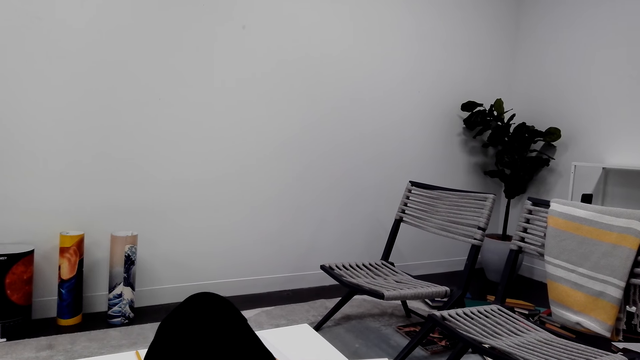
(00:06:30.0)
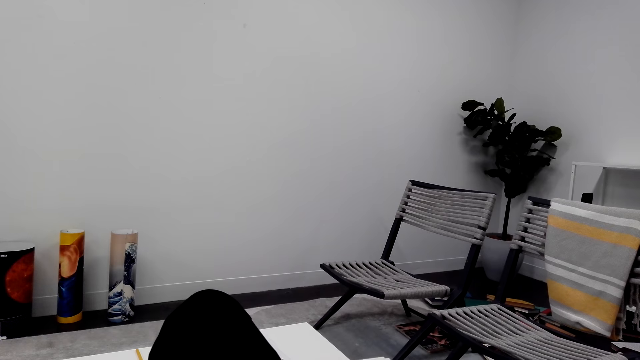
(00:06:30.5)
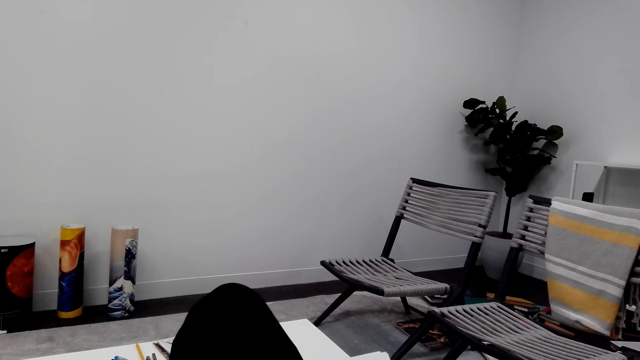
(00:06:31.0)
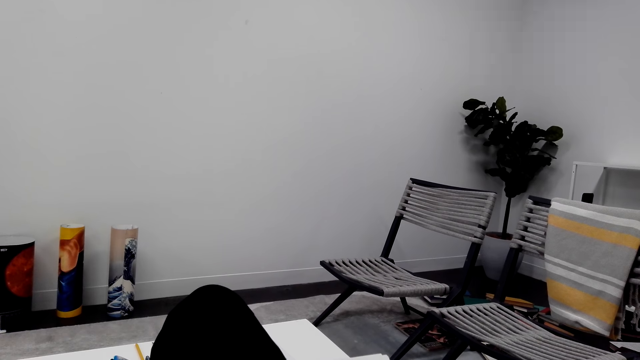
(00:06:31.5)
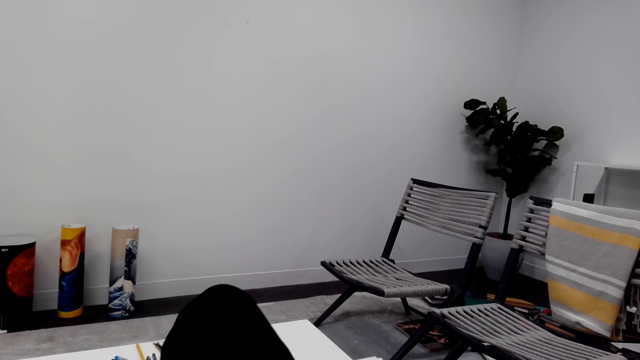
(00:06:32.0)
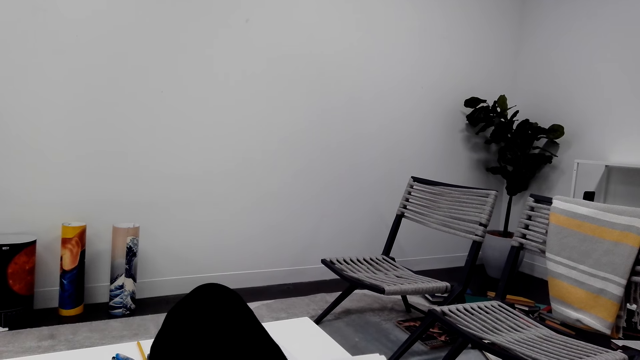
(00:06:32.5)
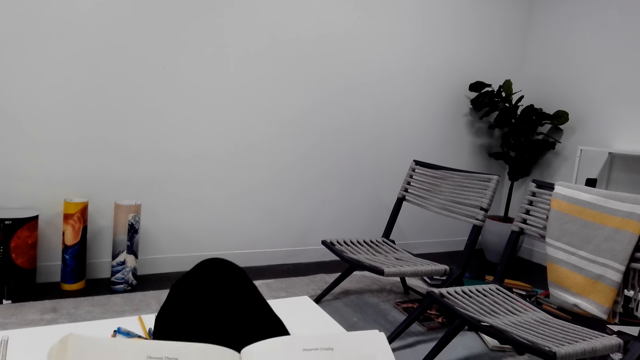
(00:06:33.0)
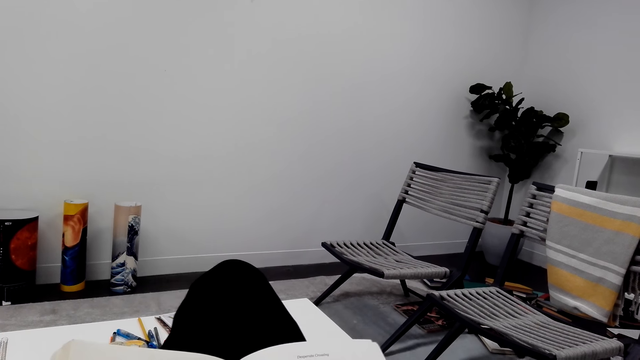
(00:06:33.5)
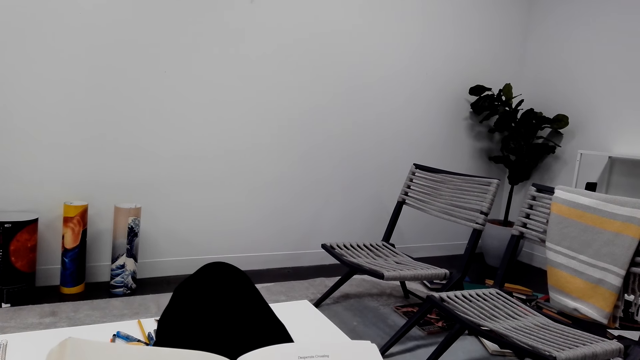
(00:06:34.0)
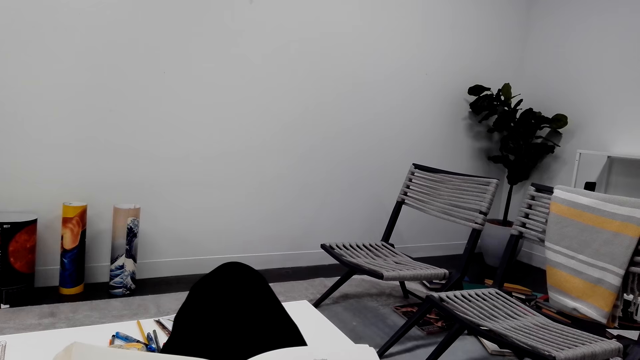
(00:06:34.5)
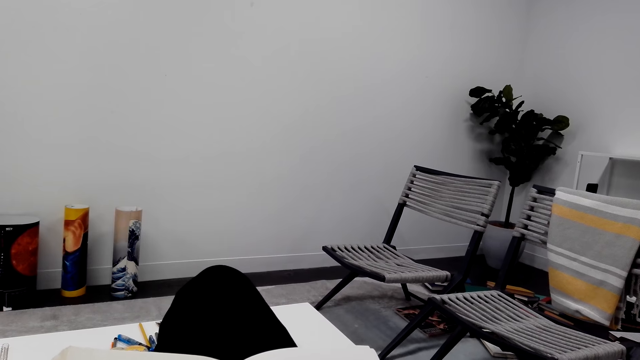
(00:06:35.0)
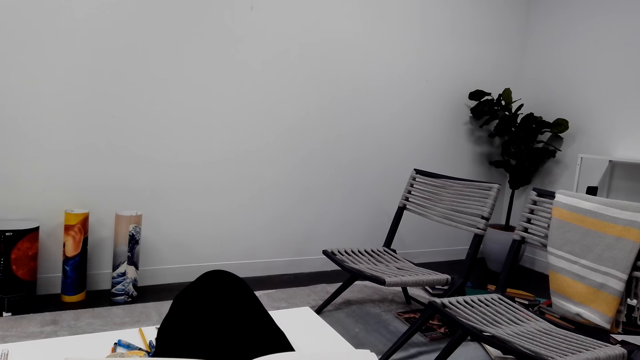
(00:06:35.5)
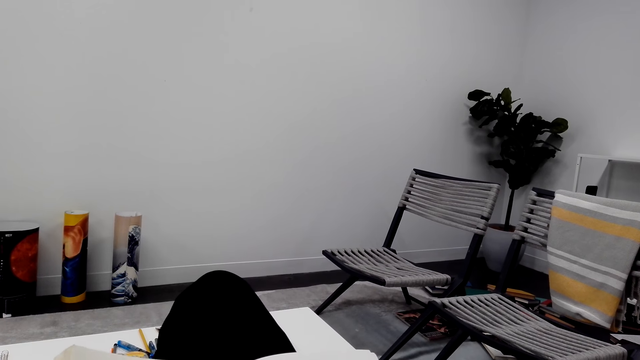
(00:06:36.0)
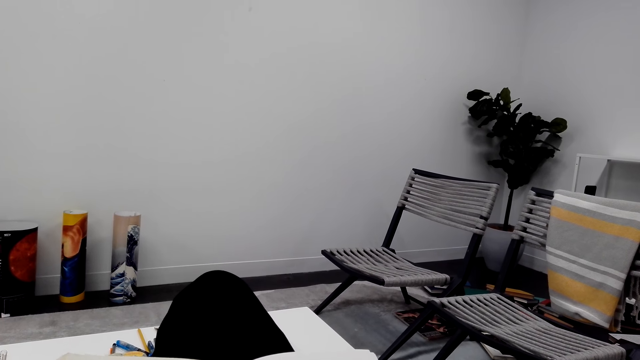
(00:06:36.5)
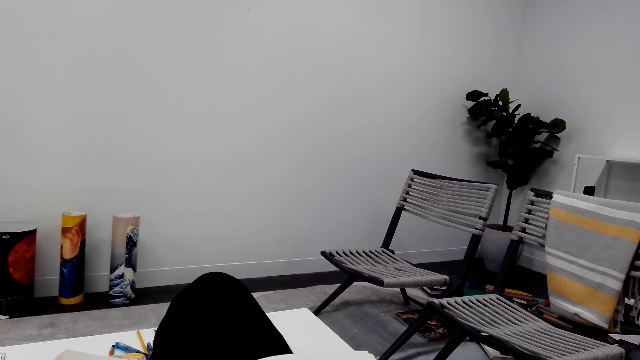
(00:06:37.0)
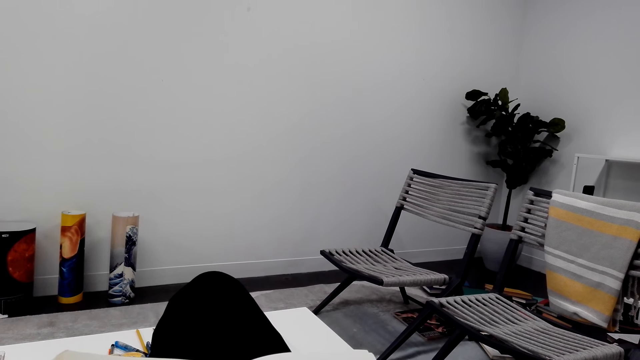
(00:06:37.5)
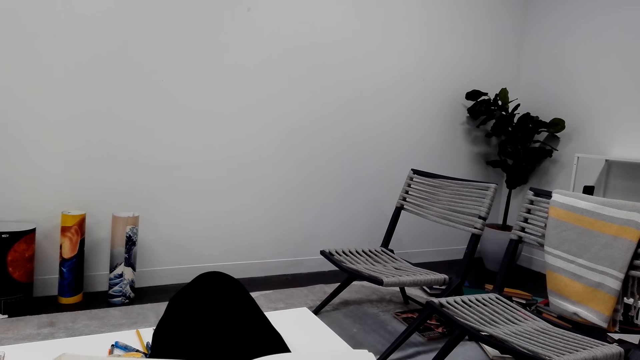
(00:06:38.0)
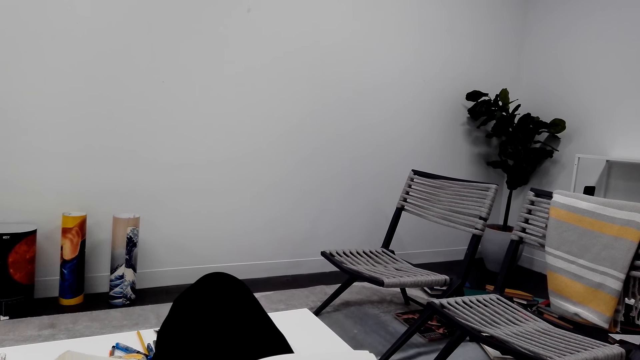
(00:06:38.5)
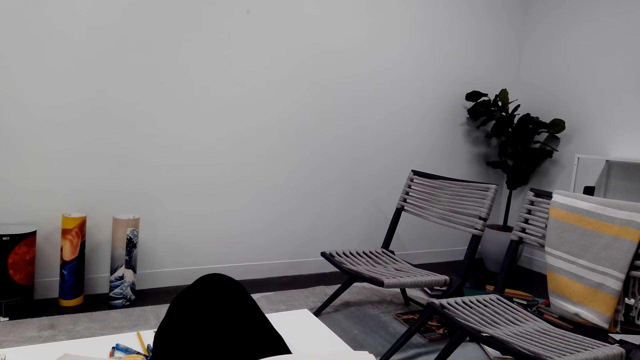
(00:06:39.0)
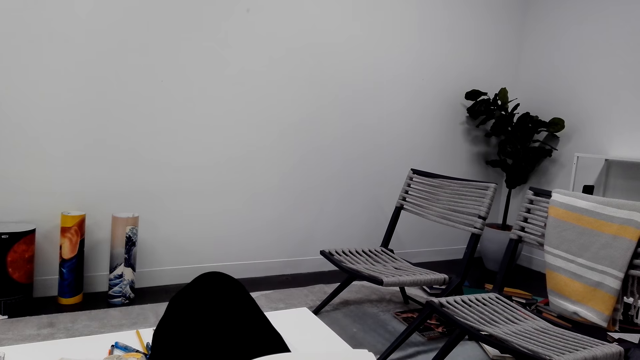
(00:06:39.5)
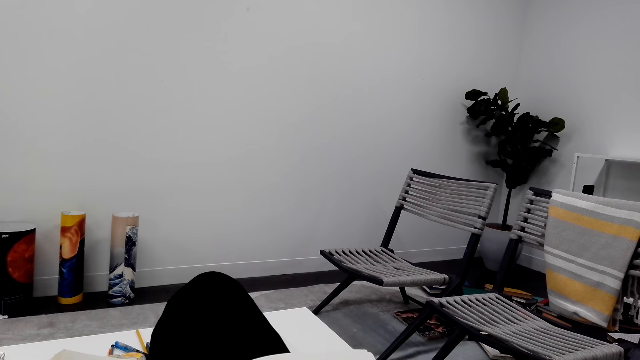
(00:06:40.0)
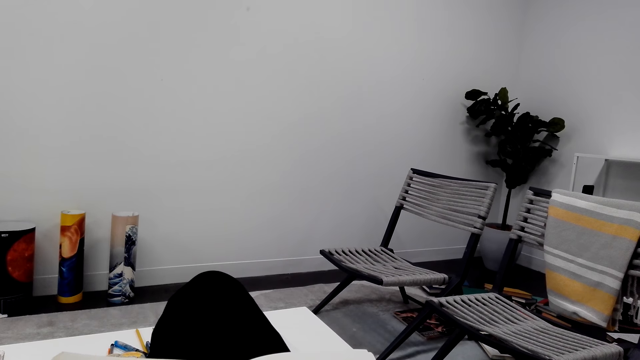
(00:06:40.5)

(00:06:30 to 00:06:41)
The camera wearer shakes their leg. They read the novel. They shake their leg. They read the novel.

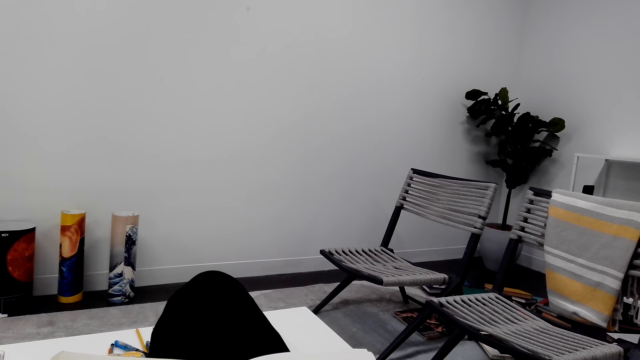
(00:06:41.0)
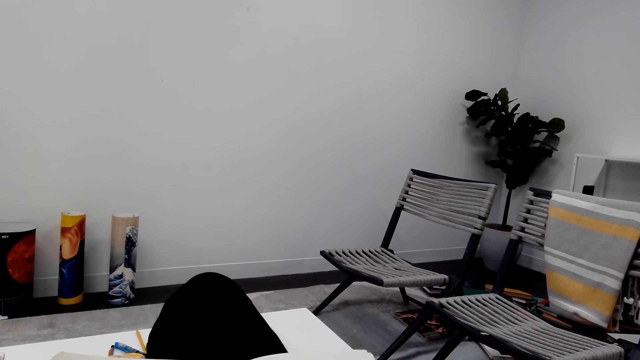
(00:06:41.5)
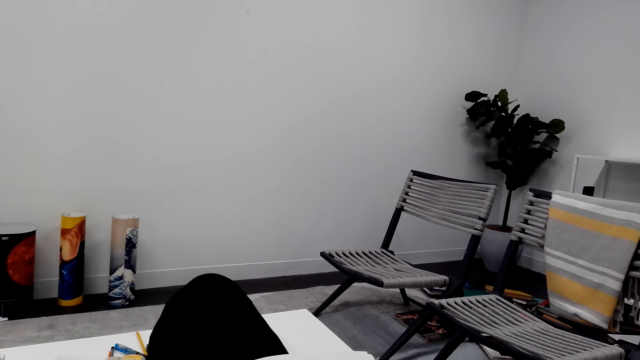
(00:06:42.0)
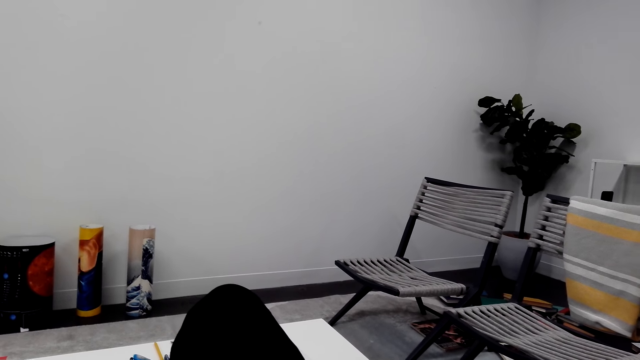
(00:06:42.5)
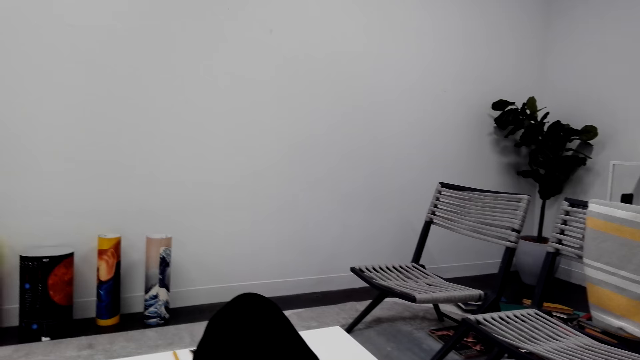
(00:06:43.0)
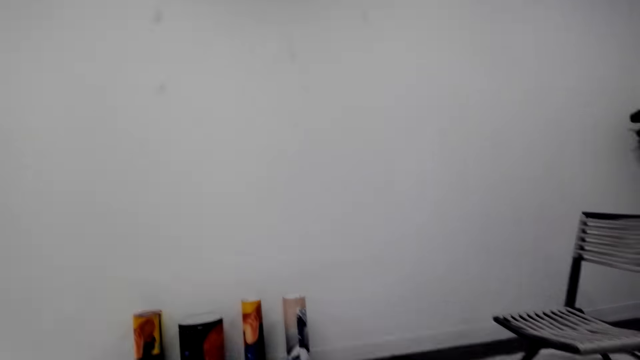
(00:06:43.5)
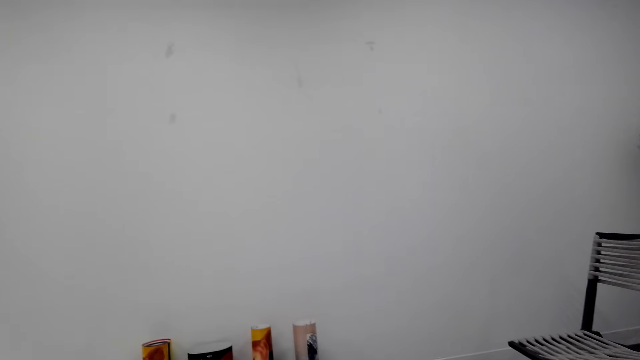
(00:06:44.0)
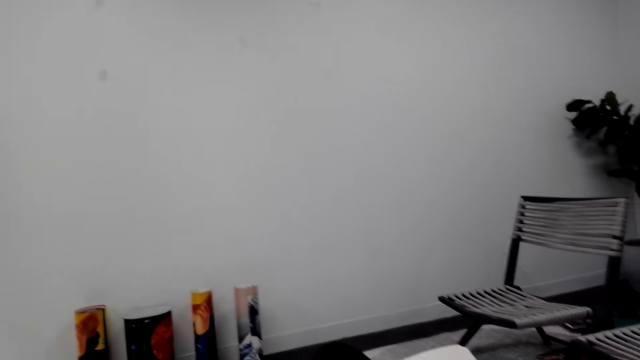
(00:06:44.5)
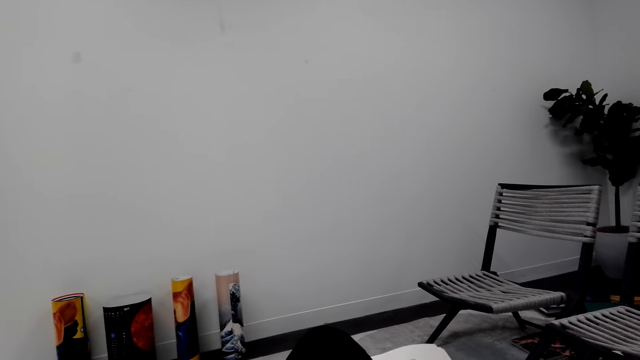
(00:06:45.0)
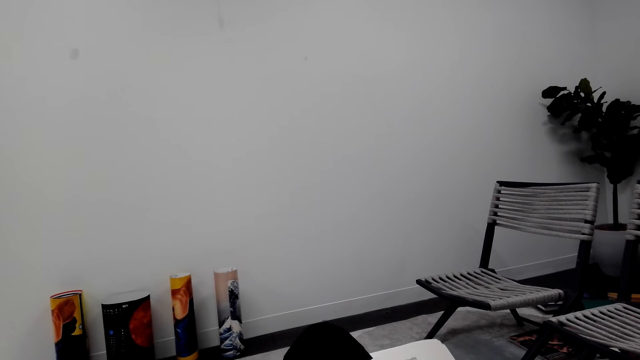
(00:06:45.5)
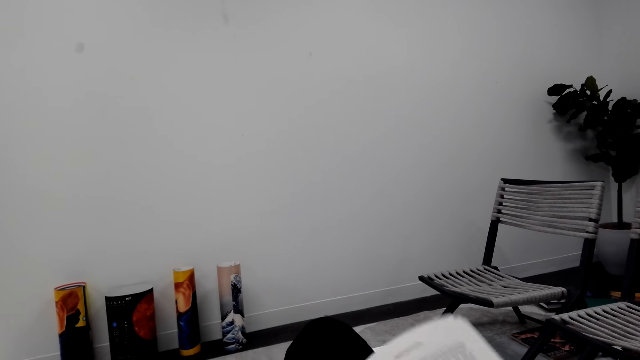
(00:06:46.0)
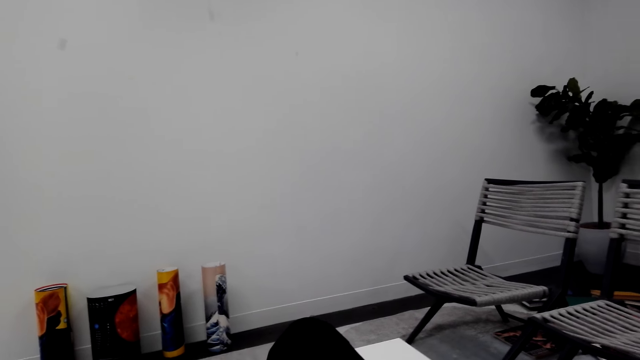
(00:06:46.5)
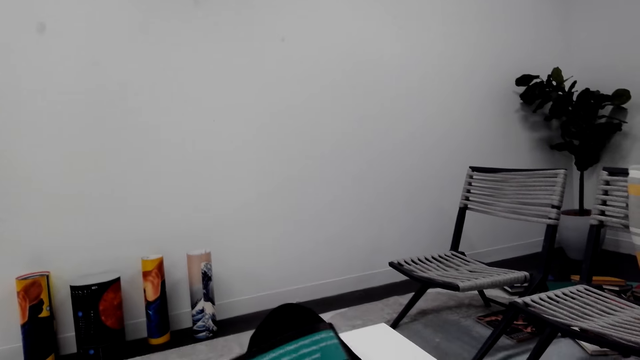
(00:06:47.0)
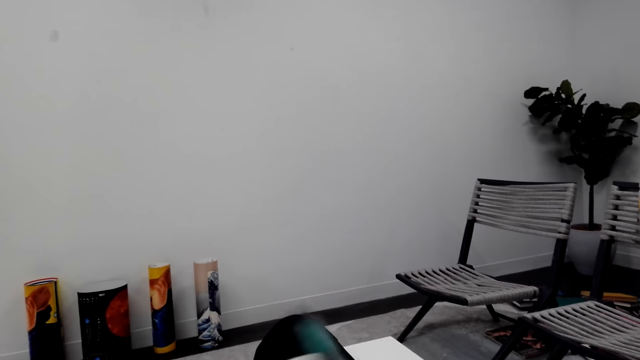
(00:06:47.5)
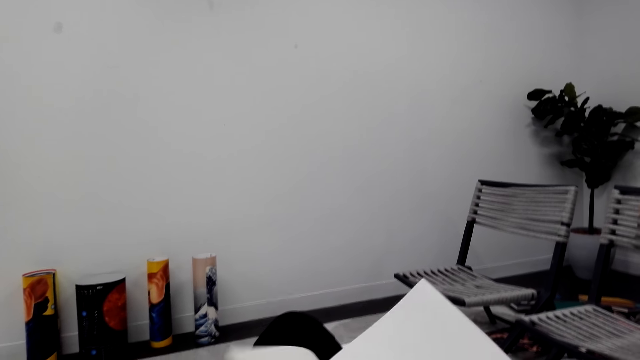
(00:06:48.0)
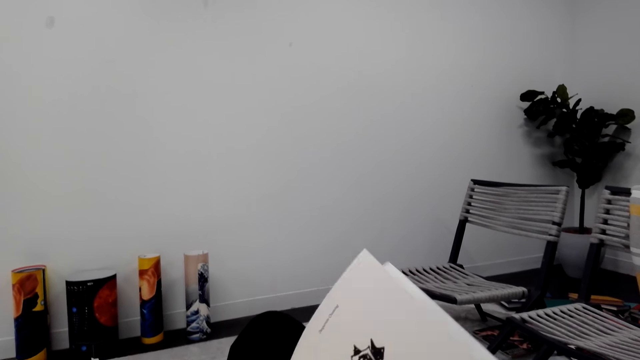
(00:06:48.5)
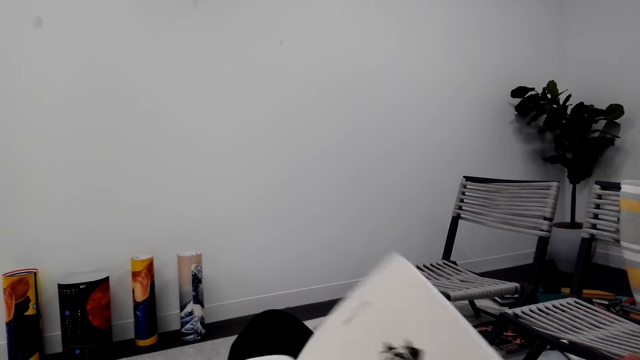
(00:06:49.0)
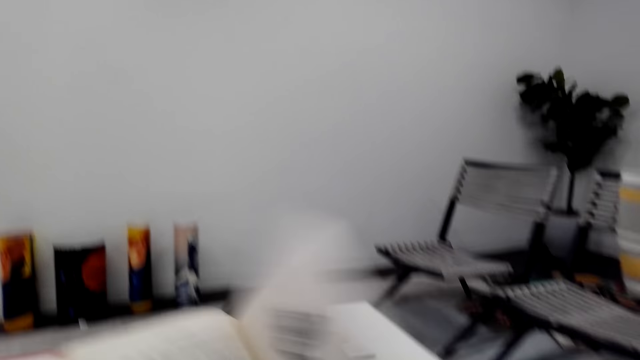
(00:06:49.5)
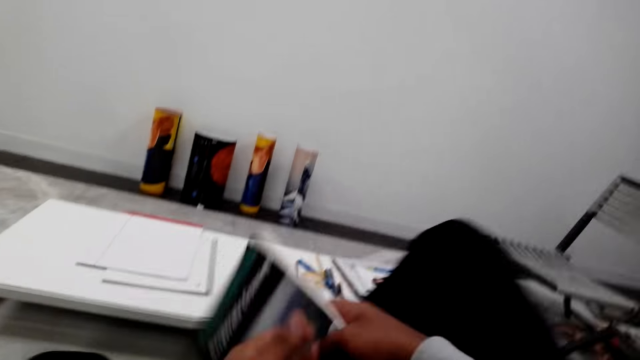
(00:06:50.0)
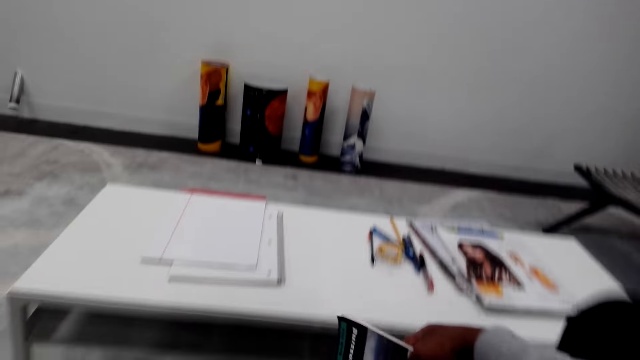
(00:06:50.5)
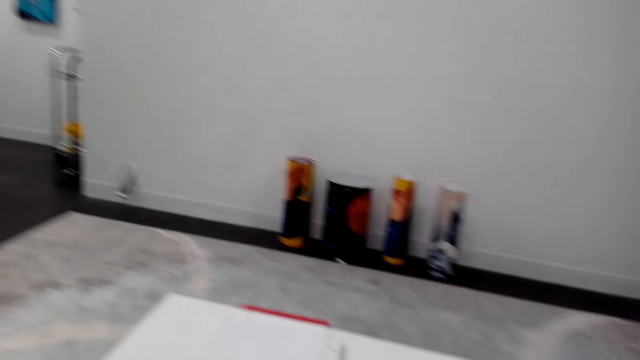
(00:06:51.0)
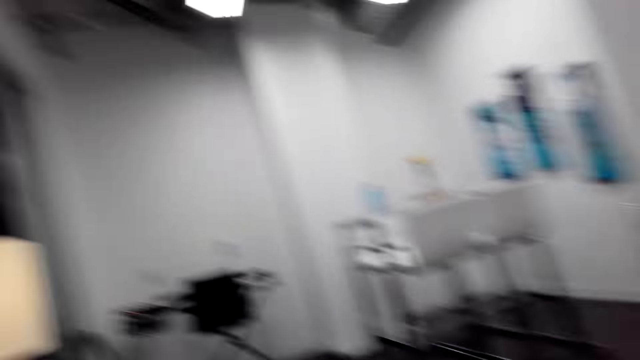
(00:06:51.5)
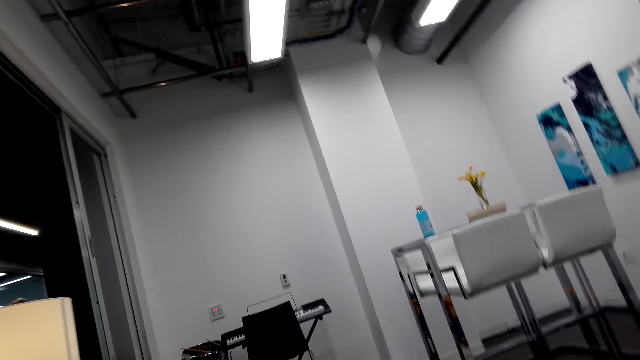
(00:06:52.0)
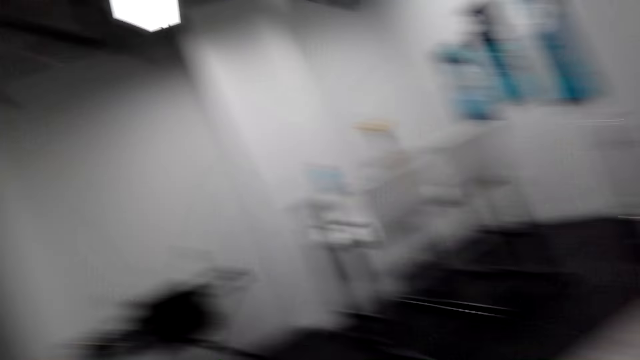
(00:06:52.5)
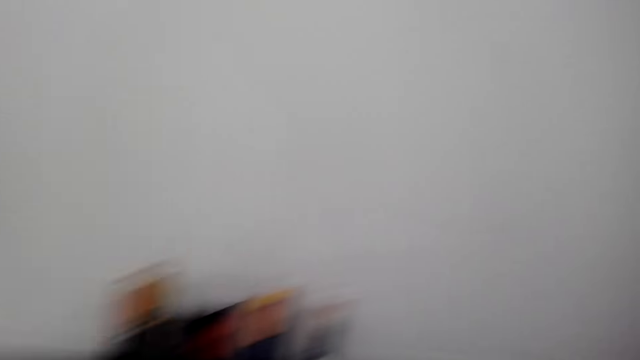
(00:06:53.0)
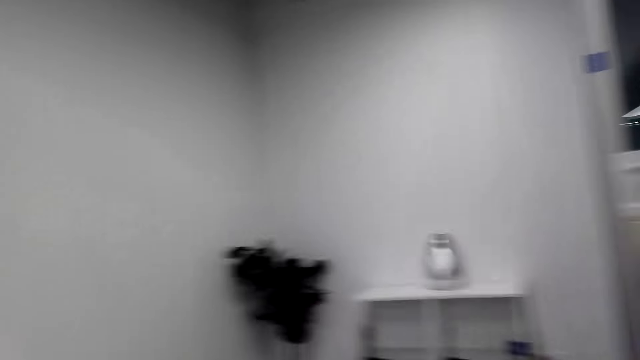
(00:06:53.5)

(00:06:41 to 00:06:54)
The camera wearer looks around. They read the novel. They turn the book page. They close the novel page. They read the novel cover page. They peruse the novel. They close the novel. They sit well. They look around.
